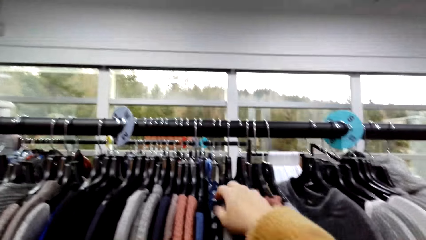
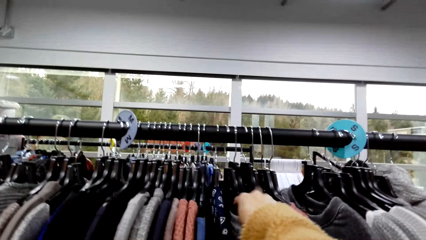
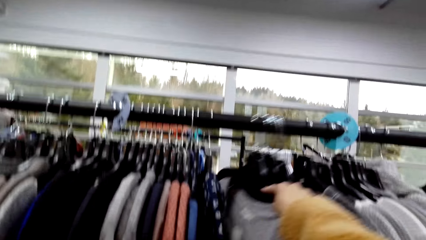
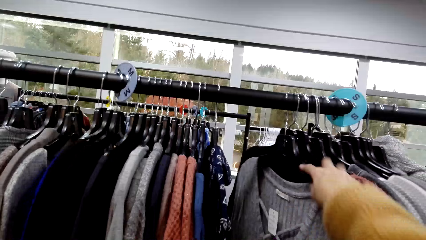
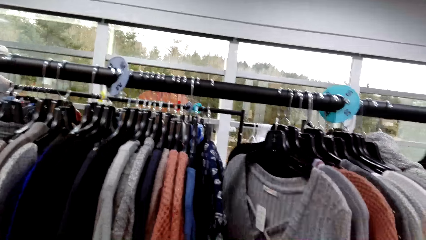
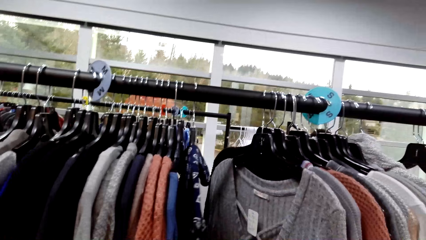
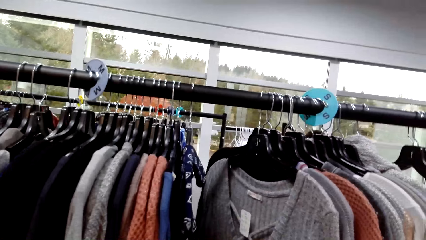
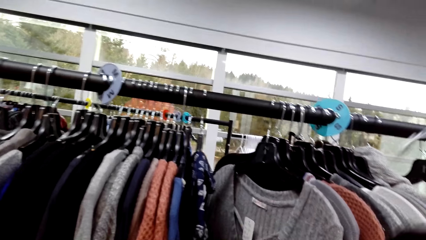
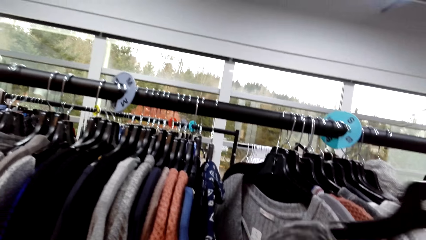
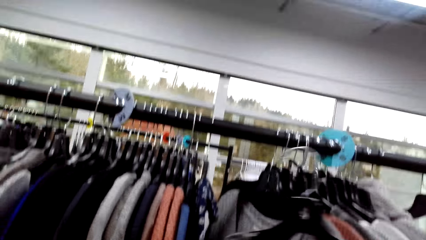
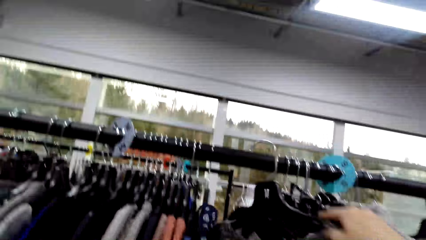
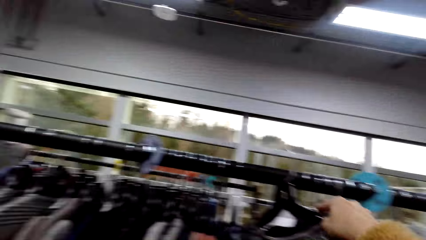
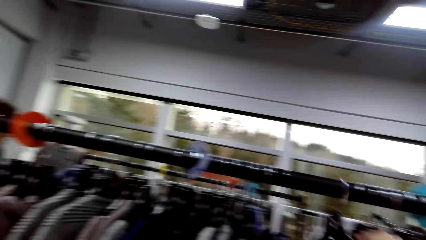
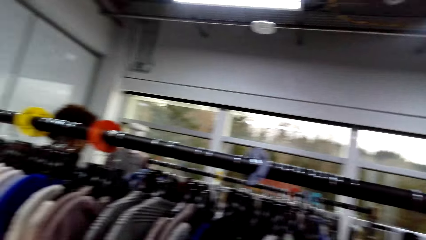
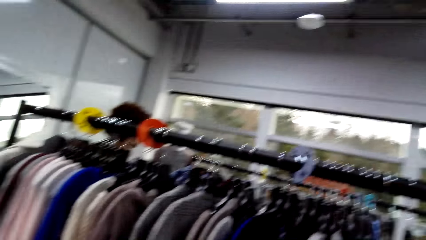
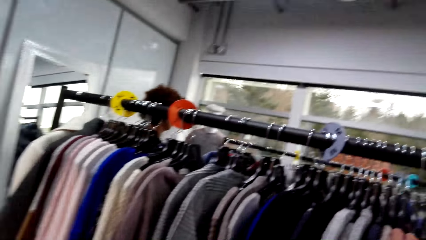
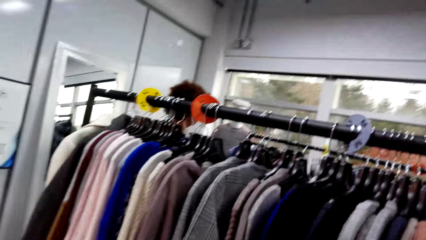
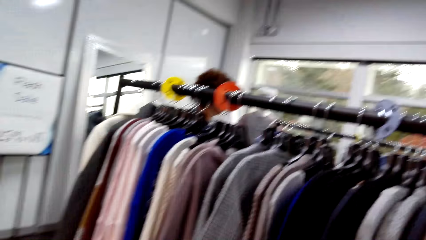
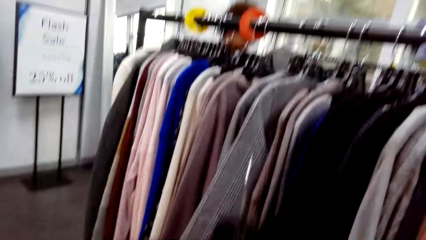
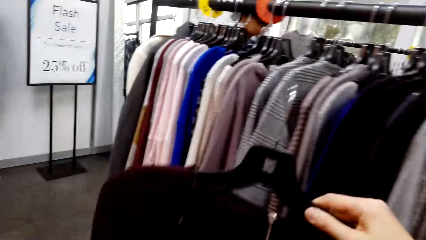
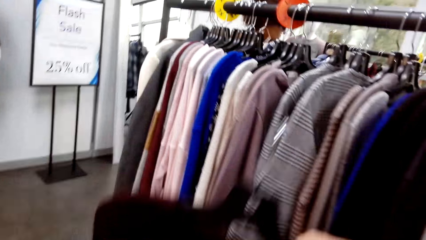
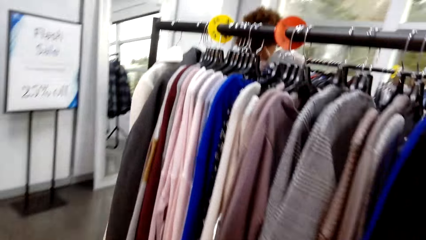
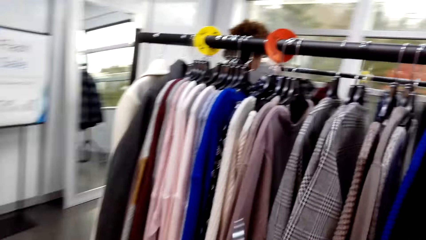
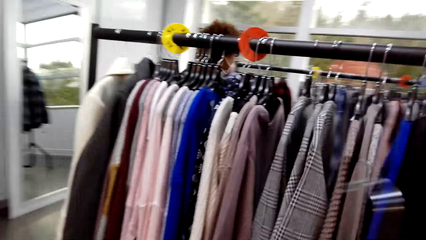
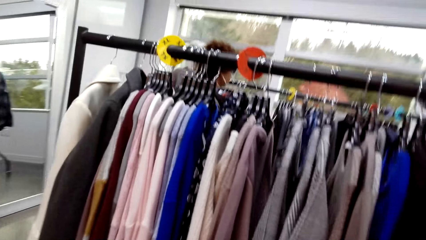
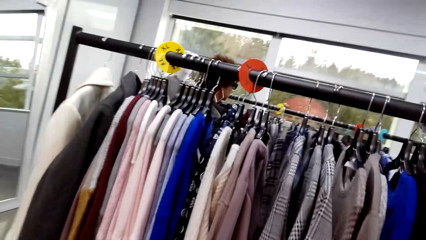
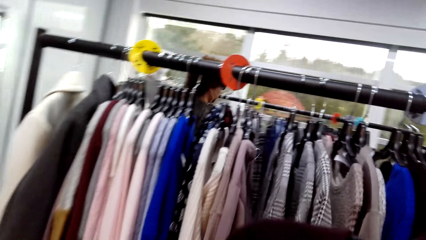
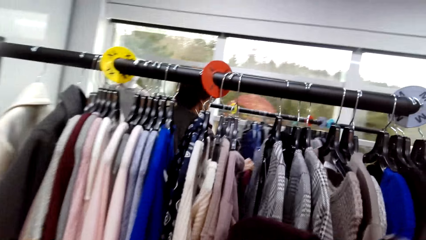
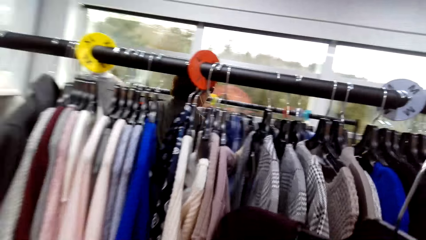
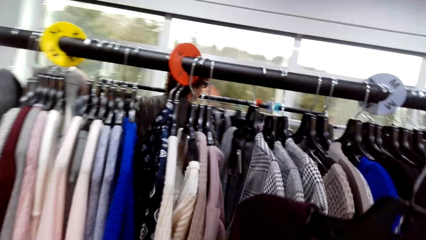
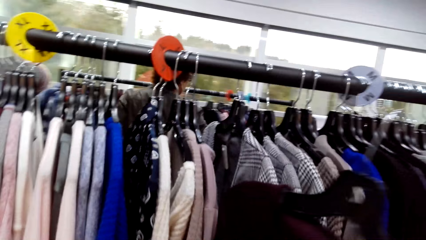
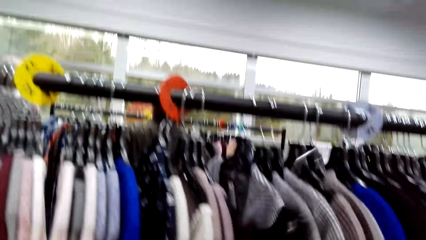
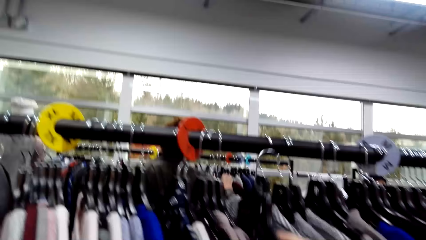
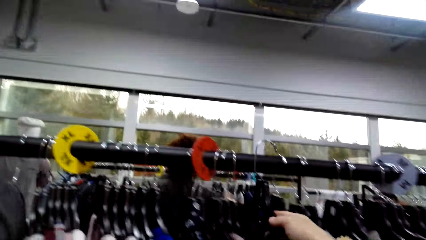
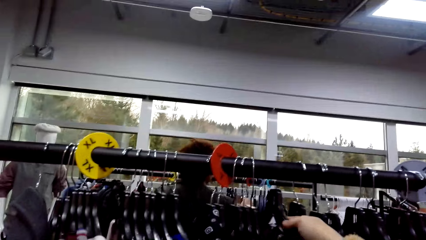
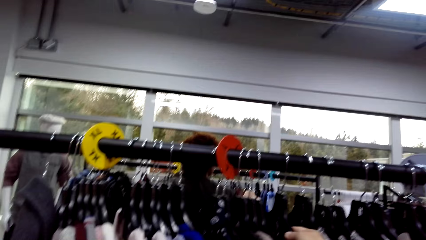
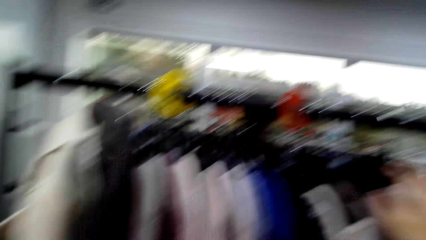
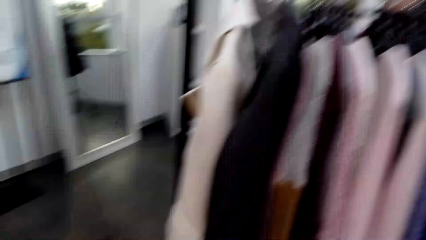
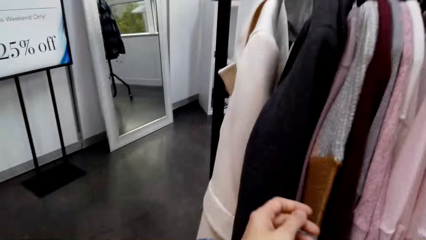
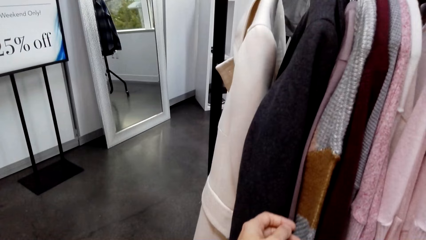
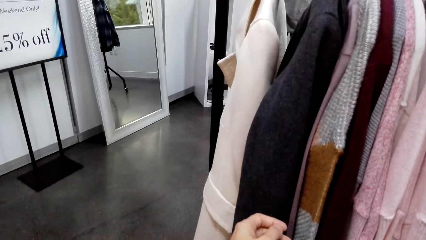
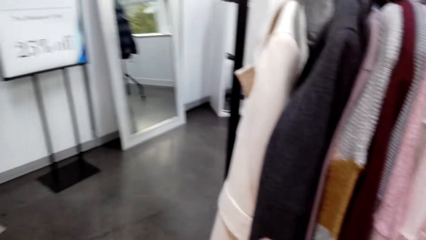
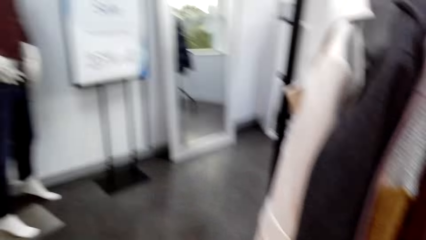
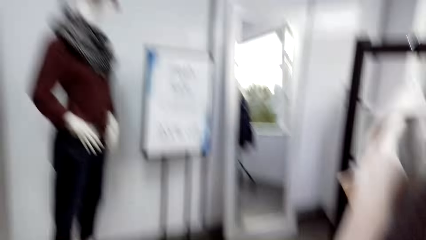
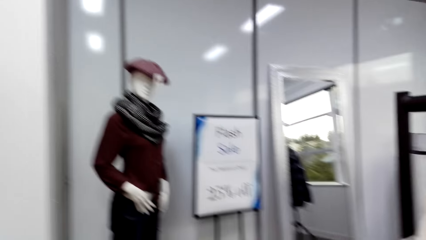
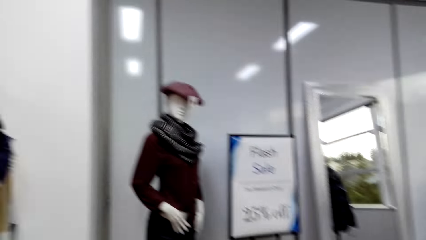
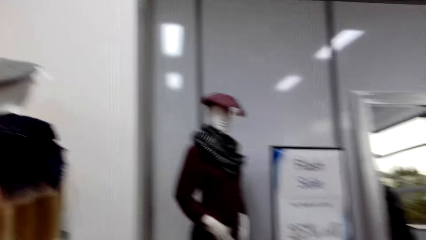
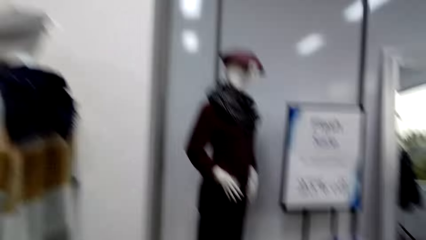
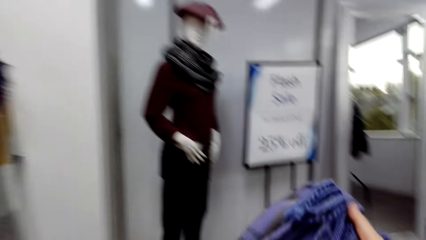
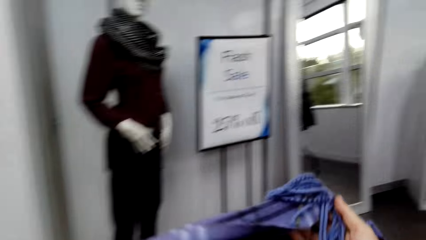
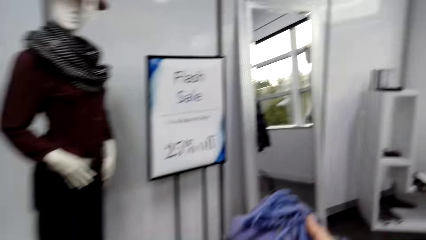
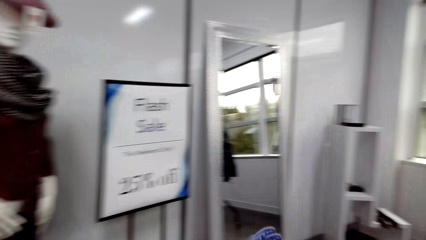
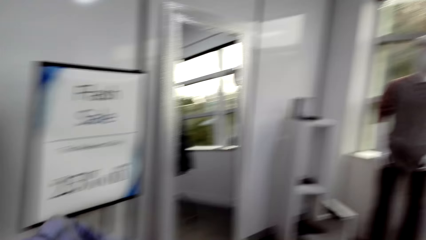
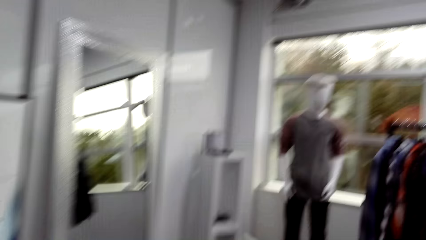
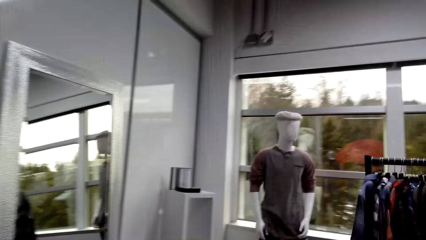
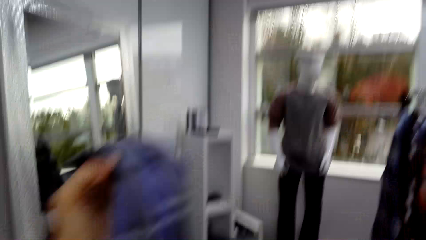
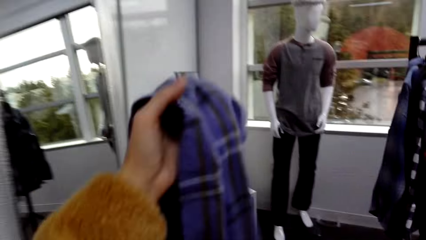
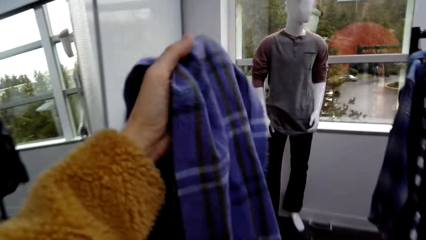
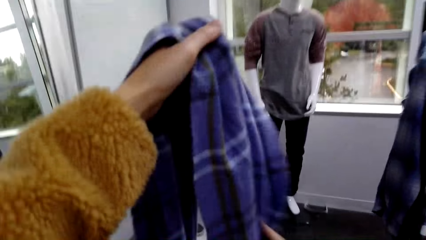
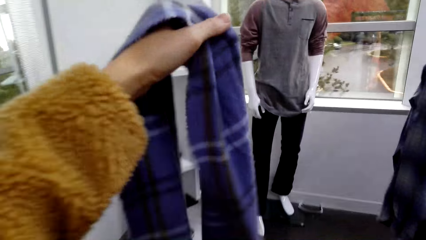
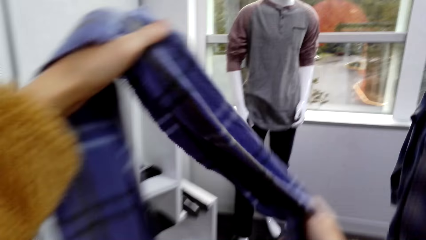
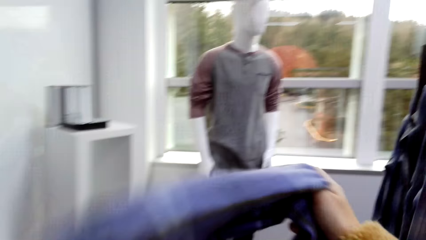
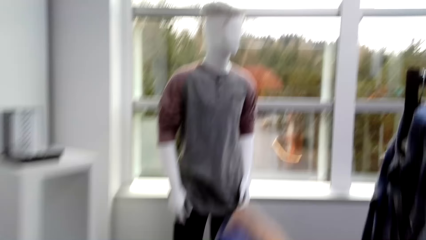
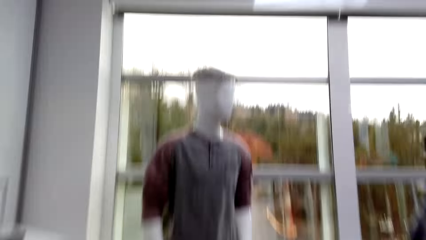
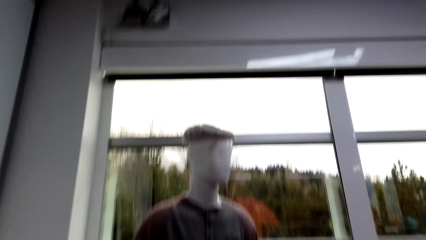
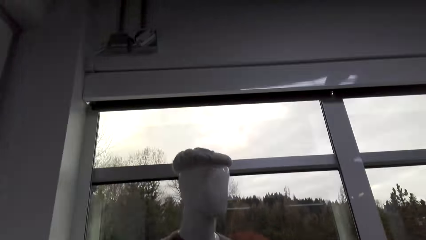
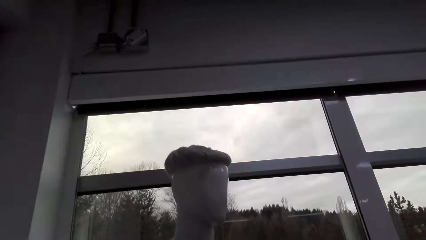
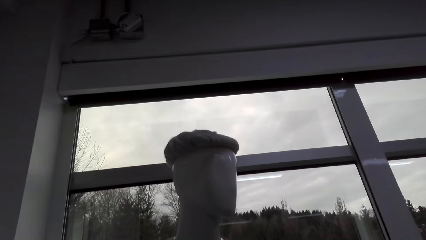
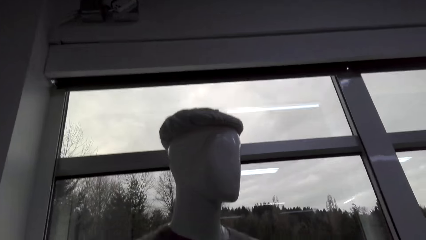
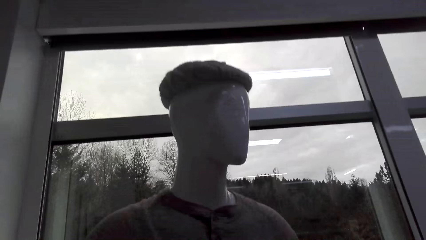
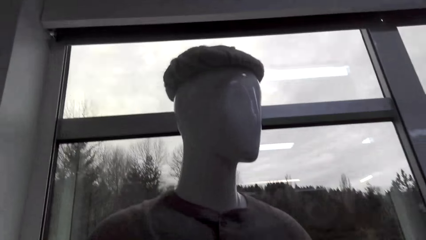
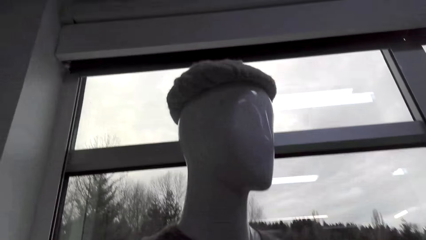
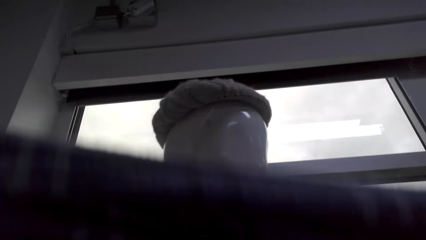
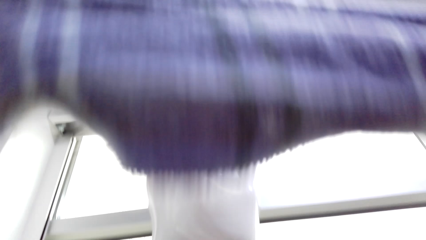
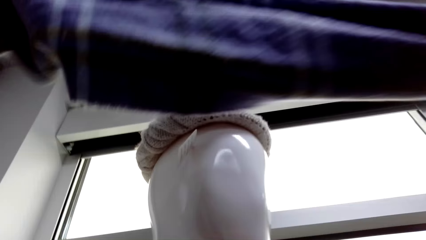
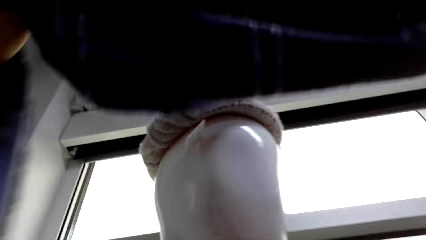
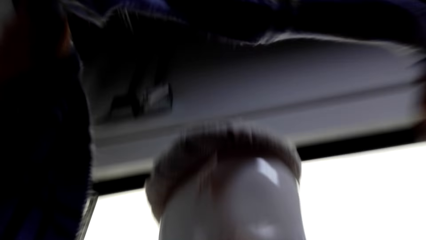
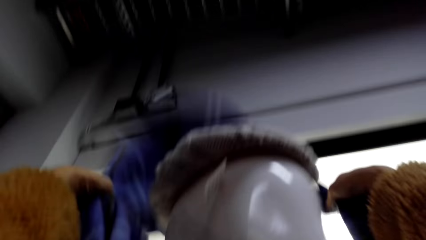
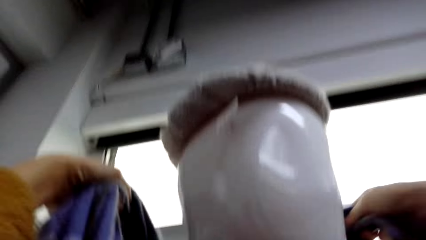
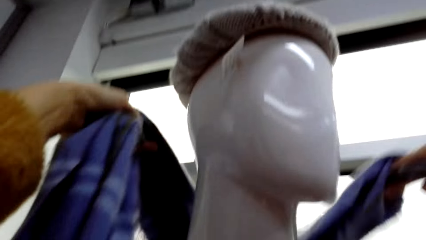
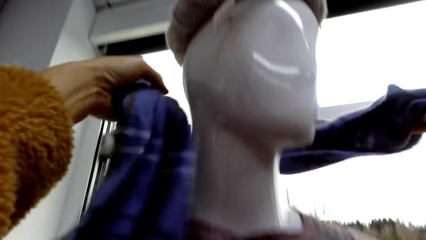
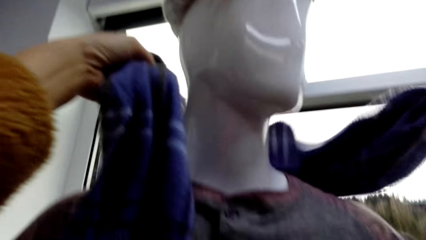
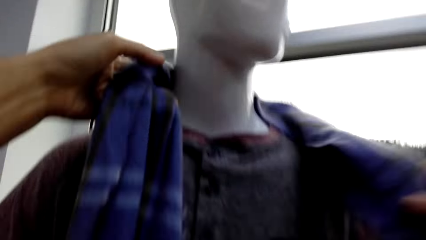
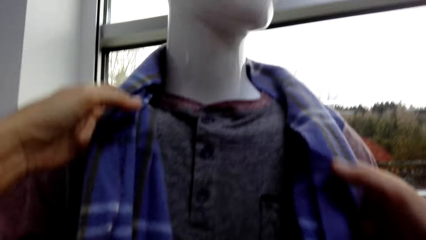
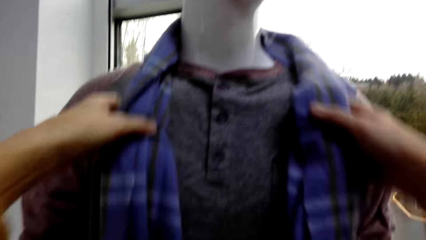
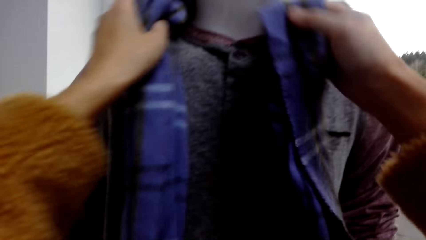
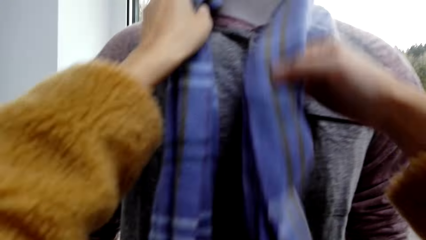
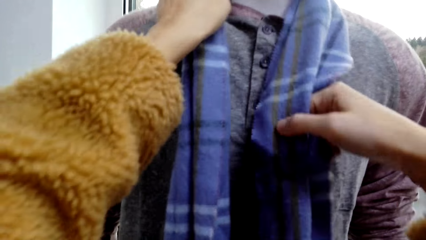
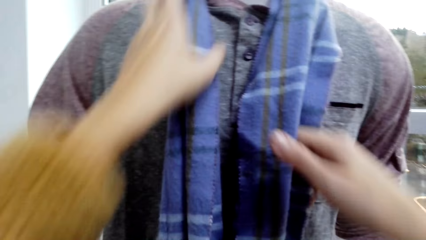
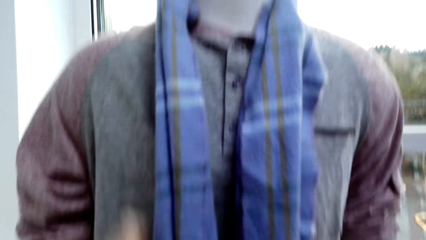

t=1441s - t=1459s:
The camera wearer moves the clothes. They hang the top on the tops rack. They walk beside the clothes. They hang the cloth. They walk around the boutique. They hold a scarf. They hang the scarf on the mannequin.
